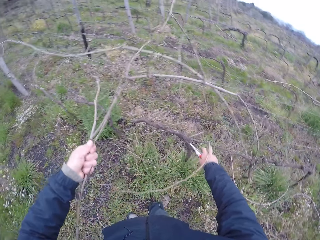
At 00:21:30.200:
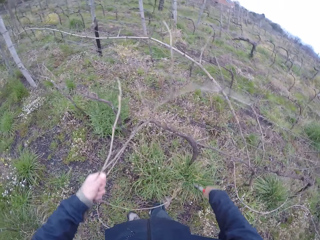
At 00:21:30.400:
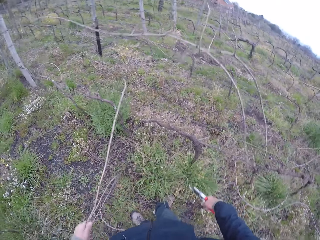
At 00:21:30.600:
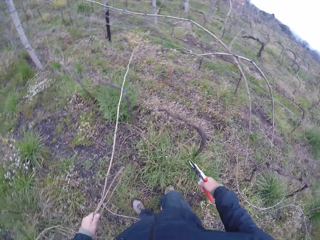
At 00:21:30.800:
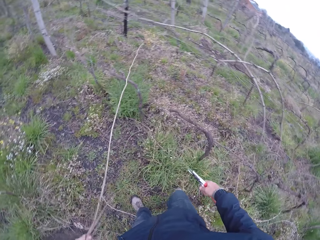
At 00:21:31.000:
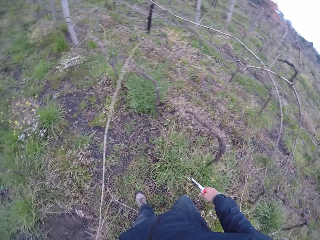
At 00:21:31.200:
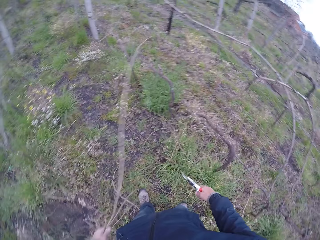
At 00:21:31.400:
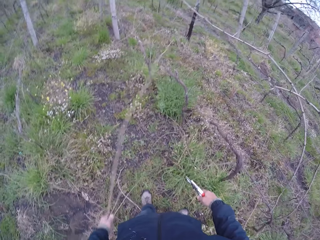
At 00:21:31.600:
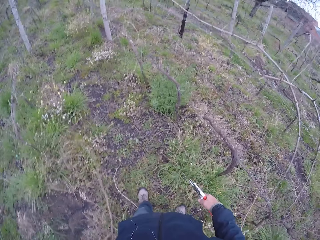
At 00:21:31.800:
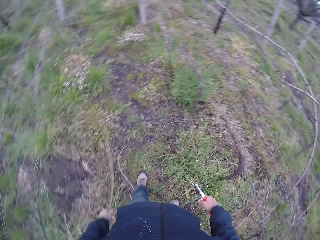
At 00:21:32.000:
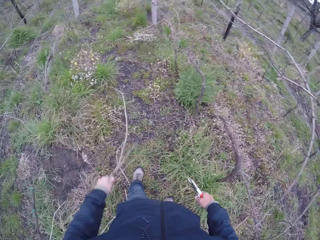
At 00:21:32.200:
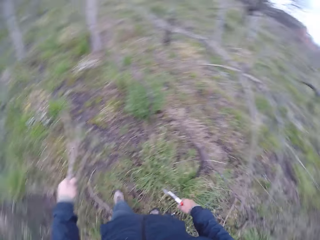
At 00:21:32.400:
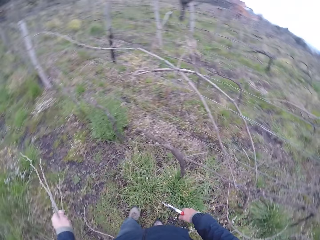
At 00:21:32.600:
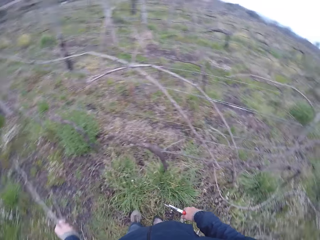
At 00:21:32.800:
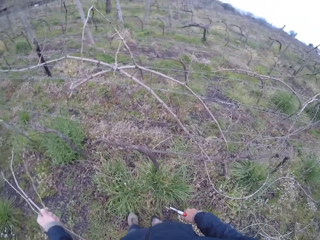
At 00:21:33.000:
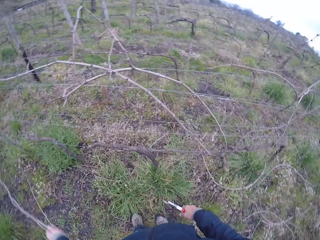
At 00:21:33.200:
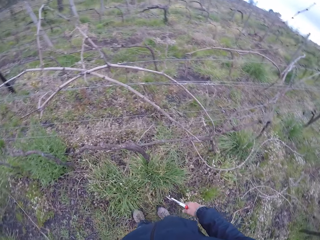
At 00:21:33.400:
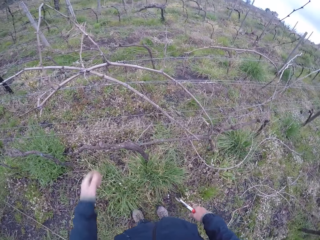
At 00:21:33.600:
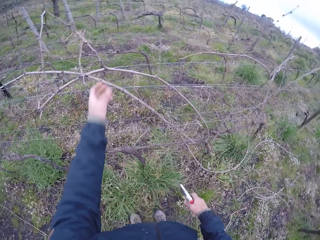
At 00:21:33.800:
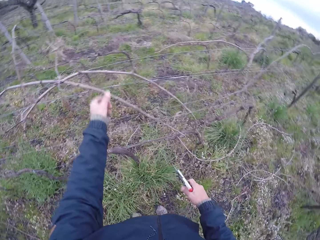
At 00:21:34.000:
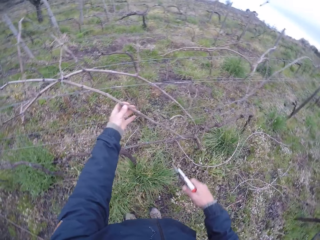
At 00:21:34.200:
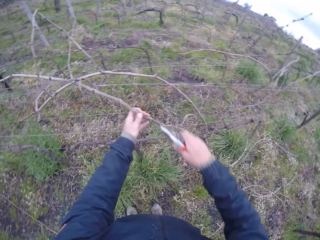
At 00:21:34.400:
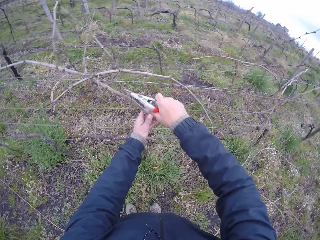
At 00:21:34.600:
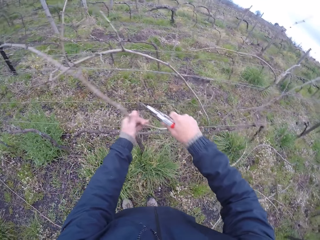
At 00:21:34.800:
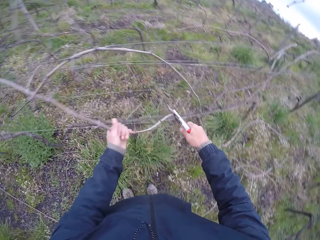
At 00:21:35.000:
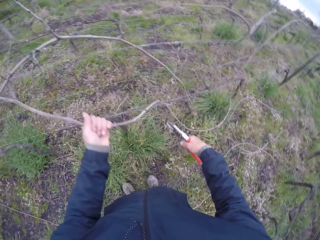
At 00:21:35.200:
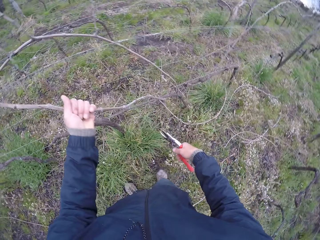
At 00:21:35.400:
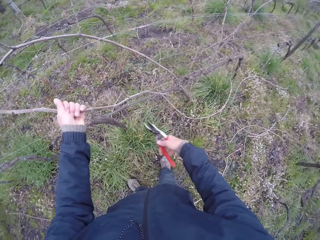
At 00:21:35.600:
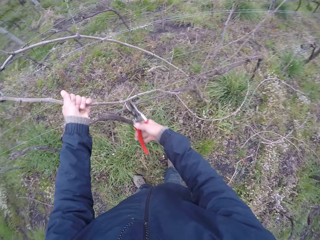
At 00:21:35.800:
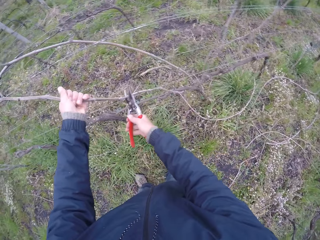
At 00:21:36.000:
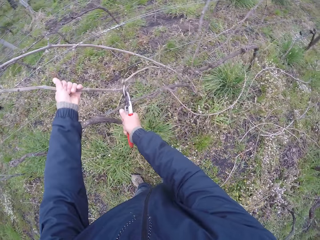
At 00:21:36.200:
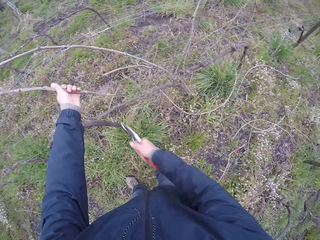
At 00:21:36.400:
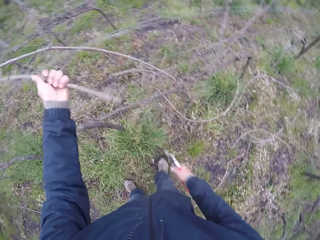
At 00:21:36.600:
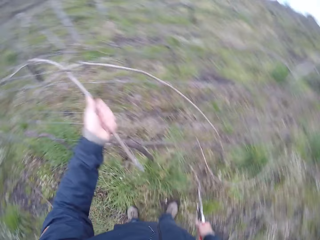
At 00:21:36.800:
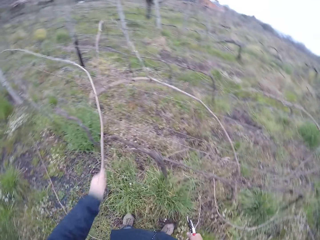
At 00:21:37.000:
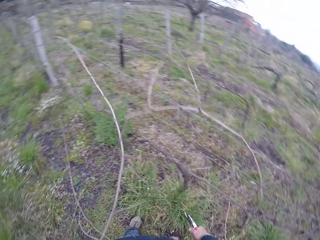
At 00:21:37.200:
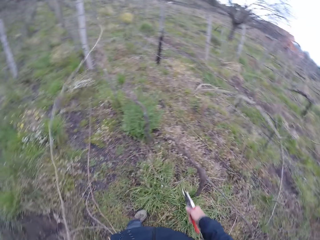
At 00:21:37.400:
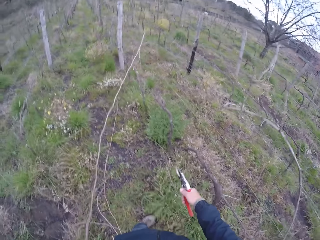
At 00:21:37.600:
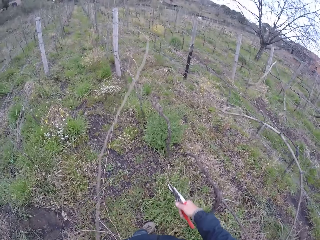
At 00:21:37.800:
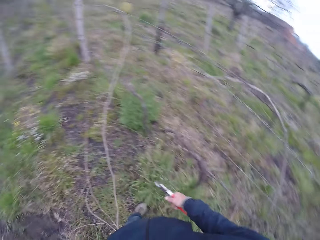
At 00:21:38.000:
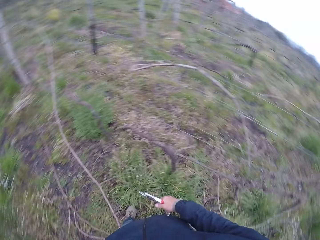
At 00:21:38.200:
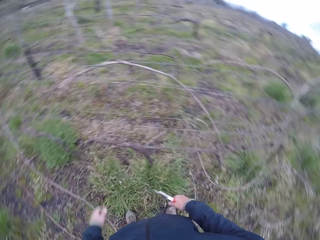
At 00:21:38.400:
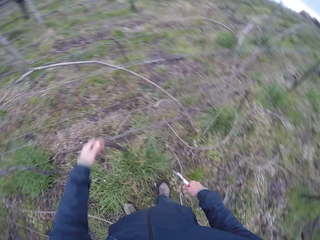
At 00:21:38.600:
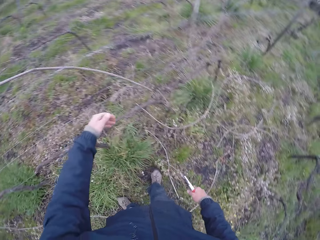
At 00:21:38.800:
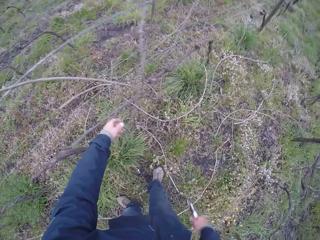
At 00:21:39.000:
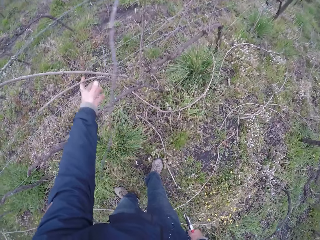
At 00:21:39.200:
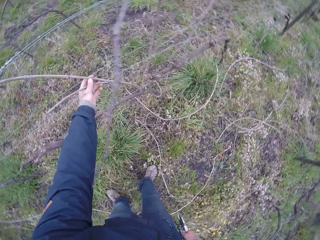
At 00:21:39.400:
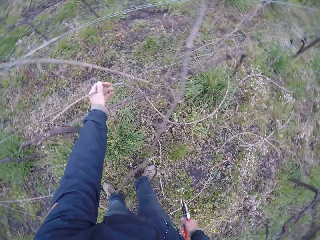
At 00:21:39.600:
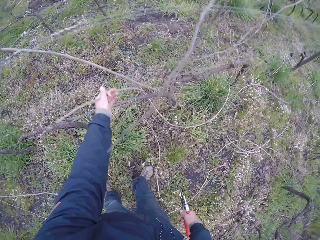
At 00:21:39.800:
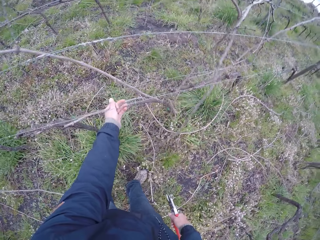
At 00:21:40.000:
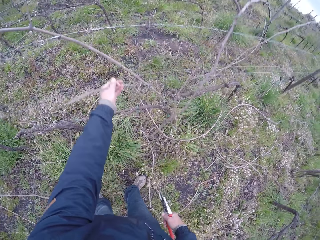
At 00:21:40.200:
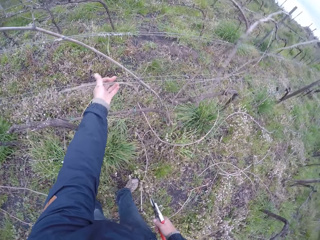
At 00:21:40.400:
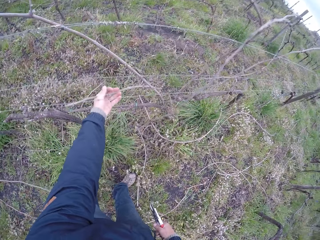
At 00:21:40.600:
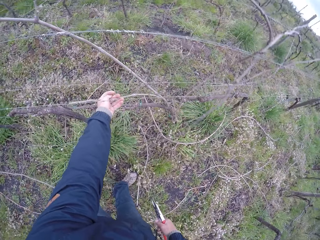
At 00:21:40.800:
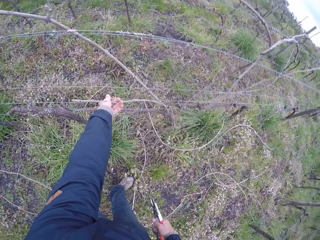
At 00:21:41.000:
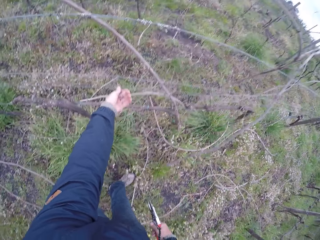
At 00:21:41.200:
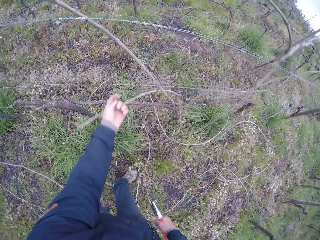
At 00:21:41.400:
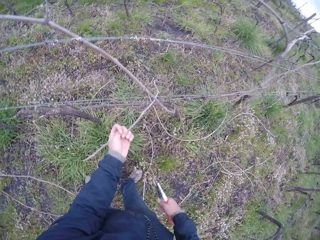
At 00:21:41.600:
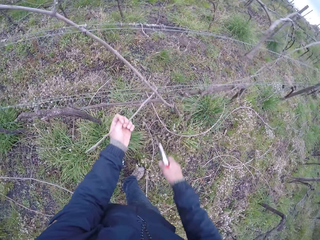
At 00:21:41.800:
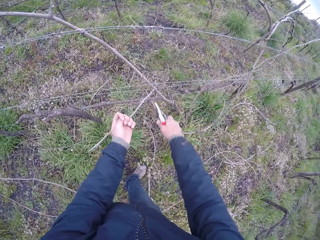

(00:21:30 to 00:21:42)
The camera wearer drops the twigs on the ground with his left hand. He pulls a twig on the wire fence with his left hand. He cuts the twig with the plier in his right hand. He holds the twig. He cuts the twig. He removes the twig from the wire fence with his left hand. He drops the twig on the ground with his left hand. He pulls a twig on the wire fence with his left hand. He pulls a twig from the fence.

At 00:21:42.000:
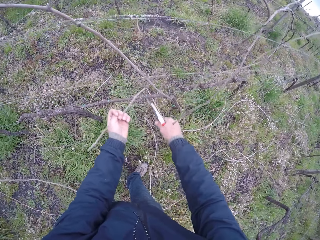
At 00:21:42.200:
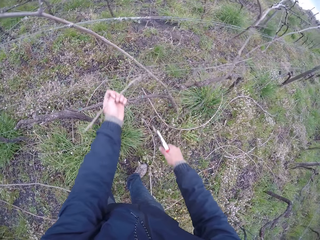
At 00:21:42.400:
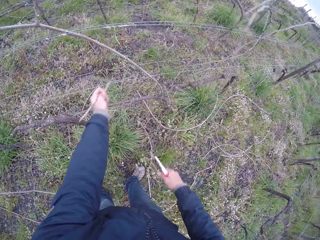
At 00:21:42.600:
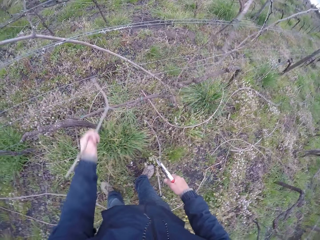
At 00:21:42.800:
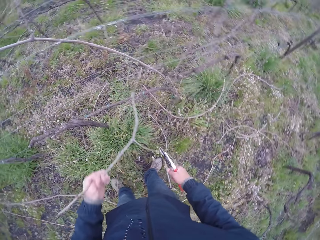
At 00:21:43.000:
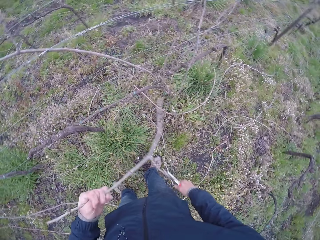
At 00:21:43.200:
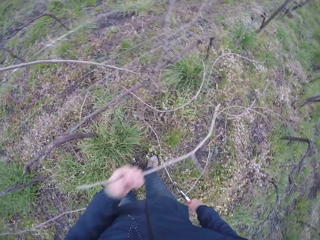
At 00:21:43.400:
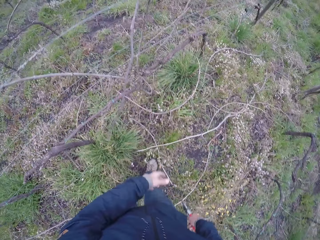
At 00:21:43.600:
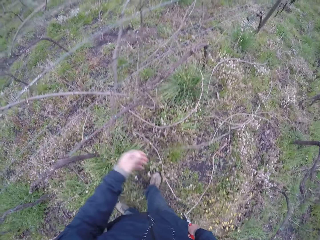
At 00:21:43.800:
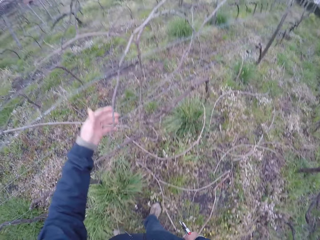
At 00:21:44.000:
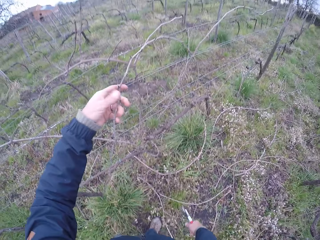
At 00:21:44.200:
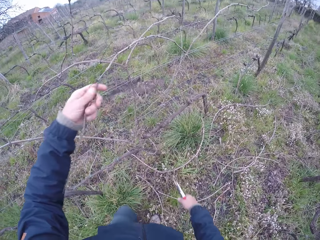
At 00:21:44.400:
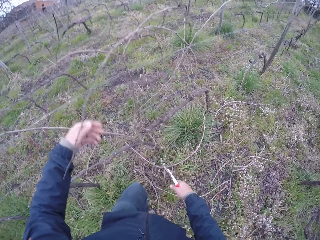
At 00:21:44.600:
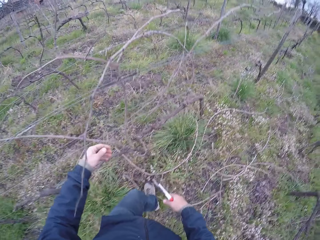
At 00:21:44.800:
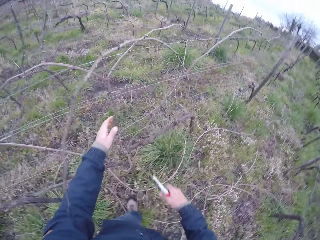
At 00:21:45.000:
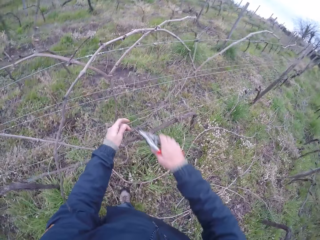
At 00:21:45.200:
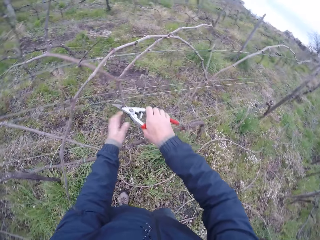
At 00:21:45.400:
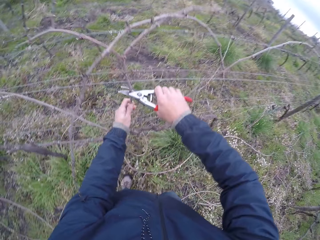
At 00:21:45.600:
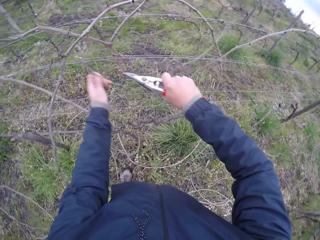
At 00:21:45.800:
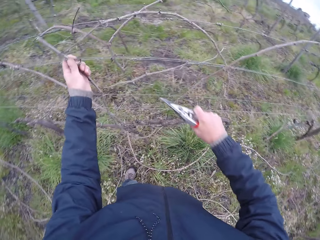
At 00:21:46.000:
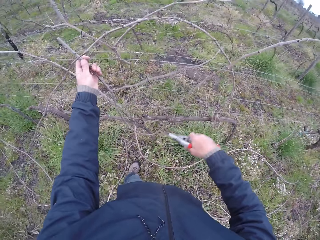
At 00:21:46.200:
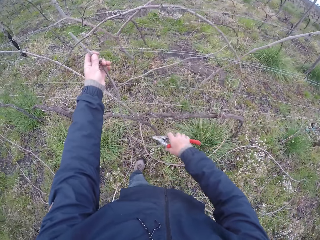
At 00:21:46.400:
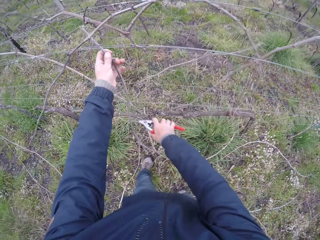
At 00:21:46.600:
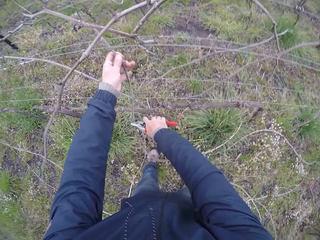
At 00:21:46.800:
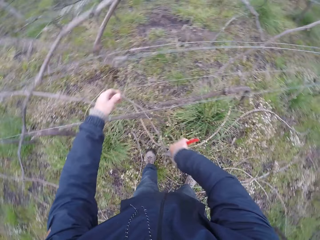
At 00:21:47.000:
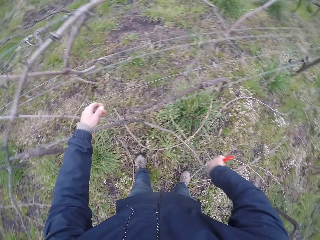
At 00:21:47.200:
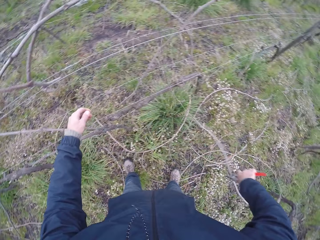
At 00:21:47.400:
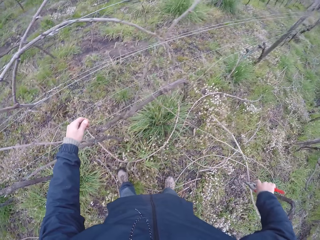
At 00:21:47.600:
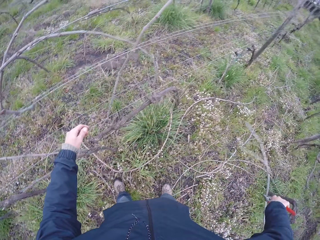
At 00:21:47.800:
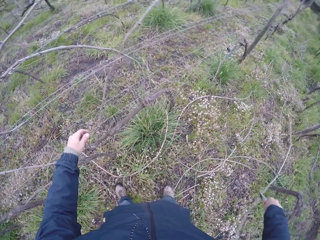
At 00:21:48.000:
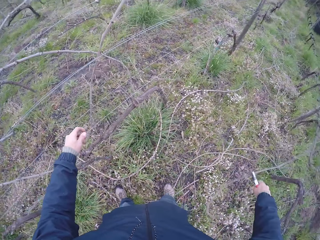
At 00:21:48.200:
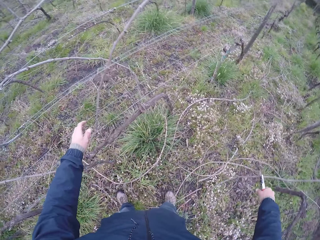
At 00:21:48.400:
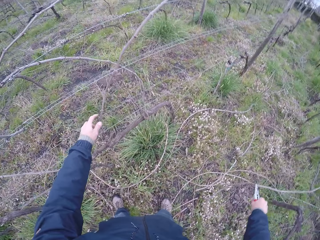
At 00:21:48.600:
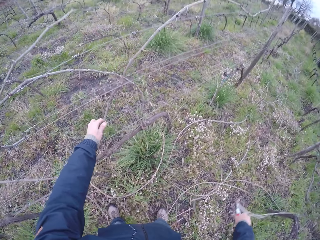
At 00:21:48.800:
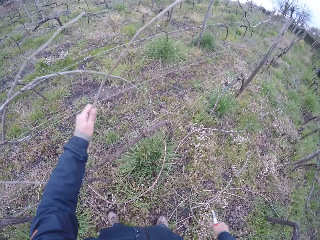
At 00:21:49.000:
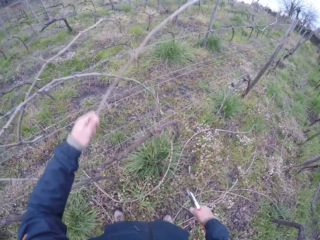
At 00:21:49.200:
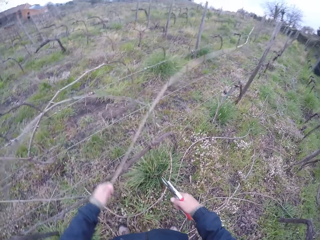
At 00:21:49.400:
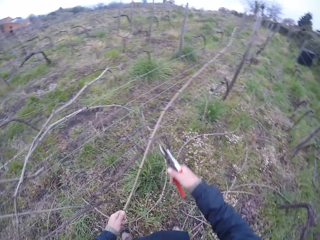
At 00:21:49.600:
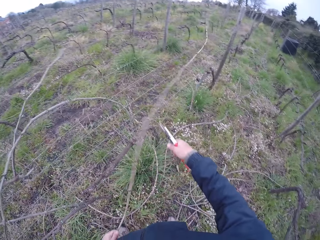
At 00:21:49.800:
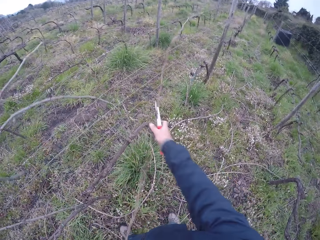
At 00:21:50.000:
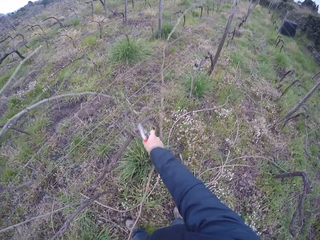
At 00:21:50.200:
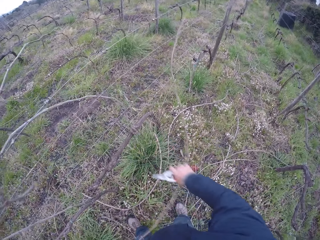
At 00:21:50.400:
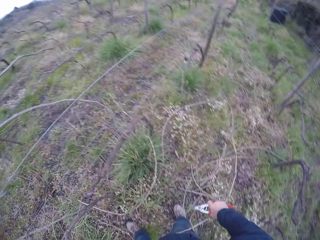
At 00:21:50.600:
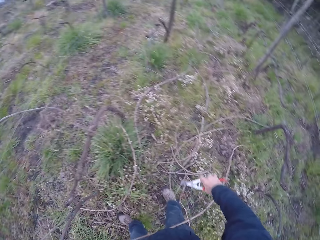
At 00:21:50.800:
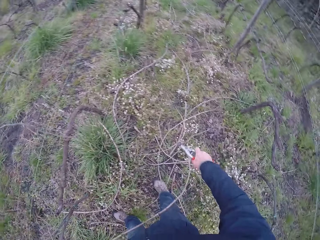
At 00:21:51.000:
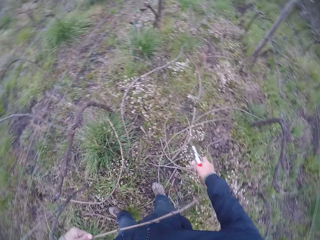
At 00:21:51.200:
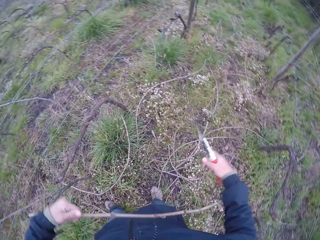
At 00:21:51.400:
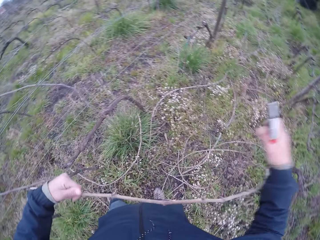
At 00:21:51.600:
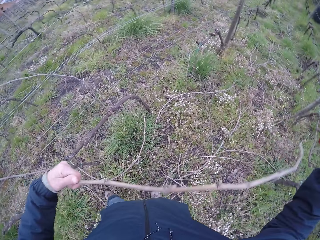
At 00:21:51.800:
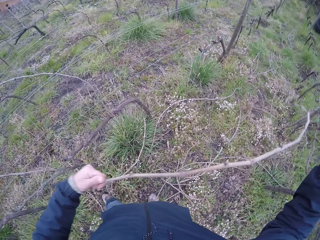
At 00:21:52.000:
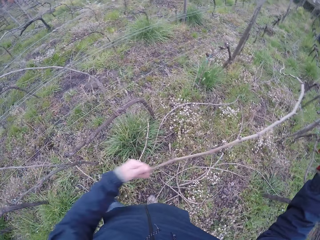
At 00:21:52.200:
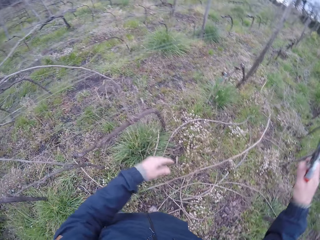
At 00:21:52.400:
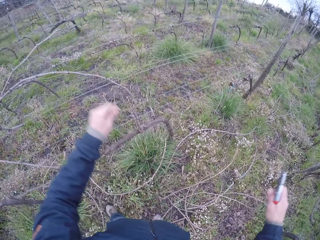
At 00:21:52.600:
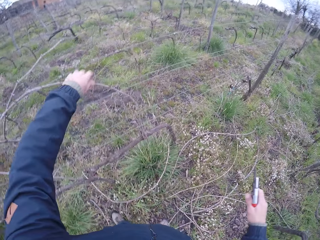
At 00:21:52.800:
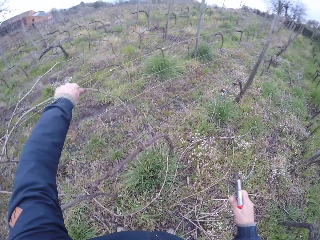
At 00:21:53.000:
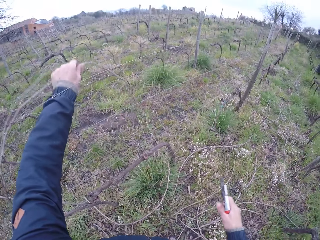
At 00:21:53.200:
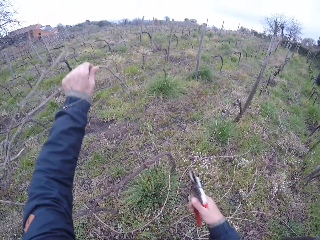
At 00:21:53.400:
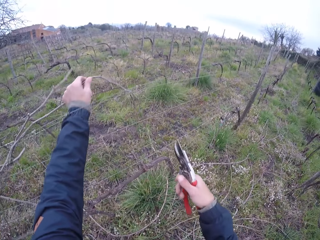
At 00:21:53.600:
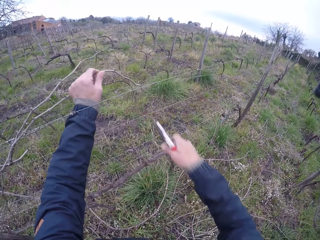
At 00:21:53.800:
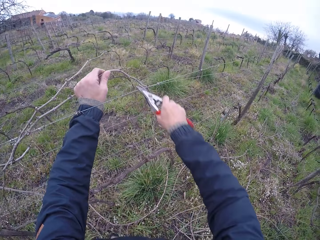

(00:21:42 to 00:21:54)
The camera wearer cuts the twig with the plier in his right hand. He removes the twig from the wire fence with his left hand. He drops the twig on the ground with his left hand. He holds a twig on the wire fence with his left hand. He lets go of the twig. He holds a twig on the wire fence with his left hand. He cuts the twig with the plier in his right hand. He removes the twig from the wire fence with the plier in his right hand. He drops the twig on the ground with the plier in his right hand. He pulls a twig from the wire fence with his left hand. He removes the twig from the wire fence with both his hands. He drops the twig on the ground with his left hand. He pulls a twig on the wire fence with his left hand.
